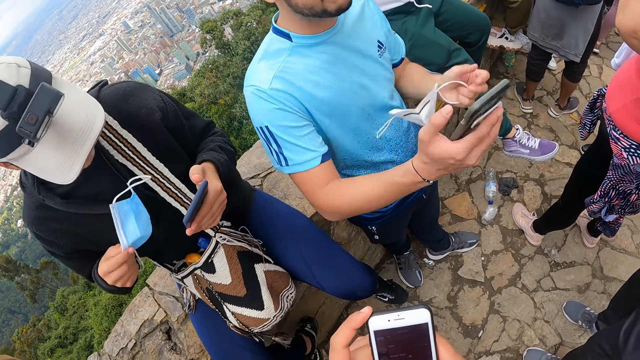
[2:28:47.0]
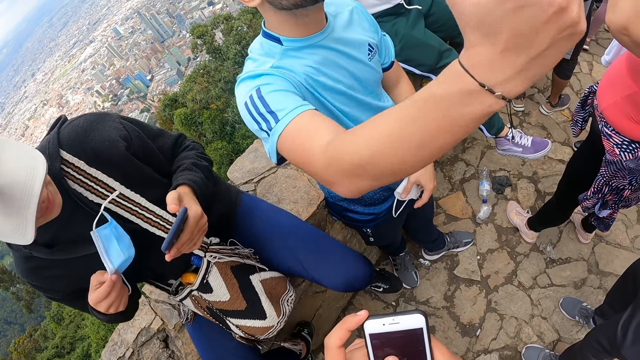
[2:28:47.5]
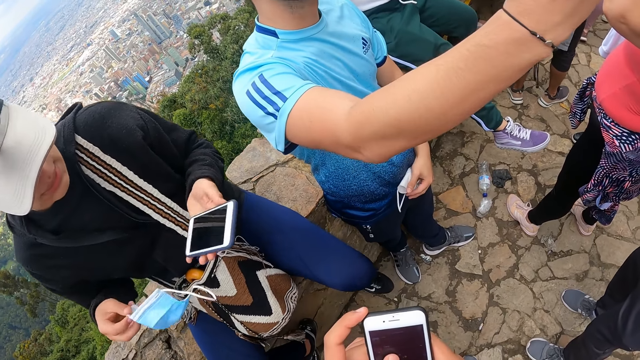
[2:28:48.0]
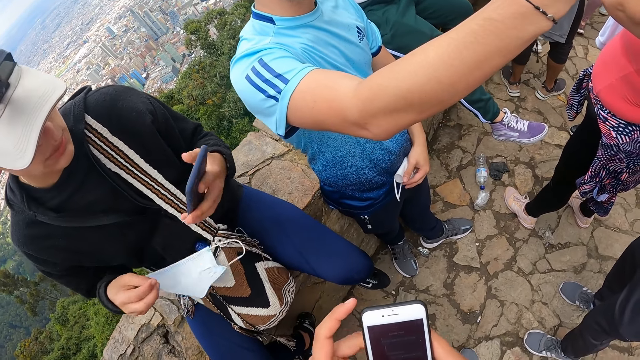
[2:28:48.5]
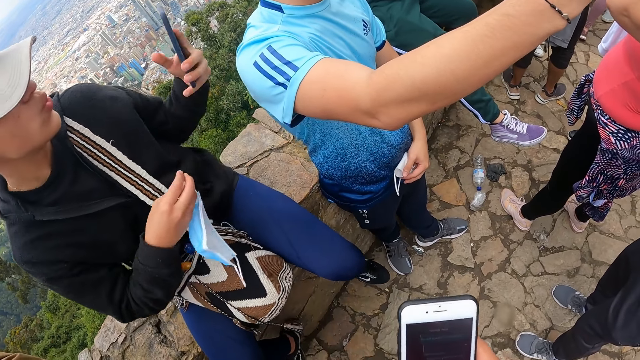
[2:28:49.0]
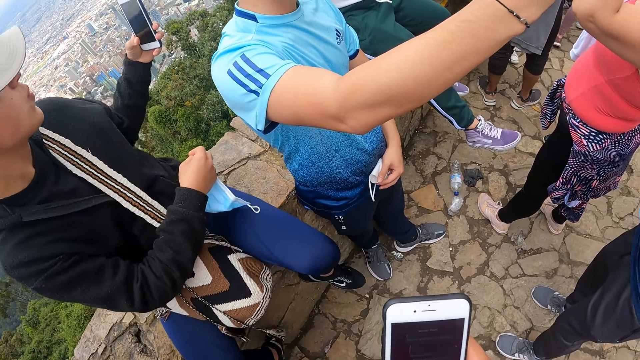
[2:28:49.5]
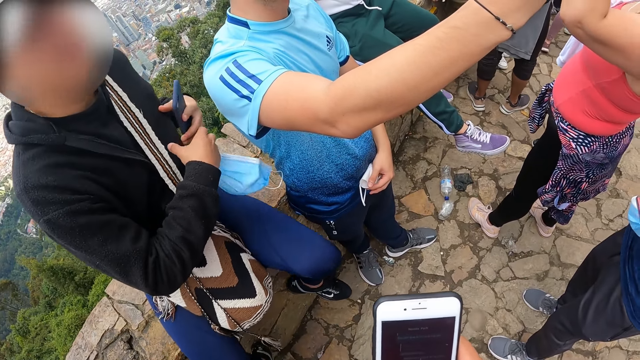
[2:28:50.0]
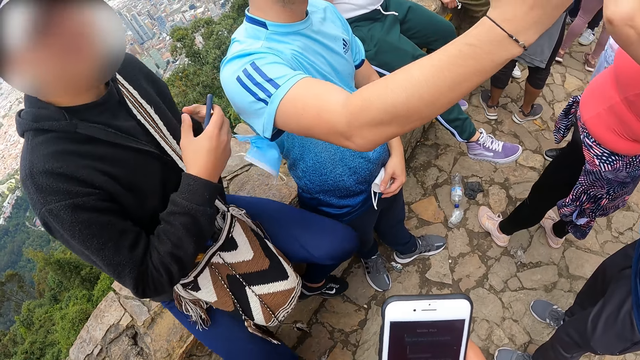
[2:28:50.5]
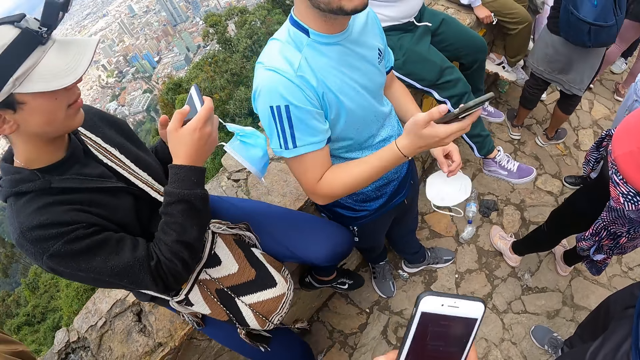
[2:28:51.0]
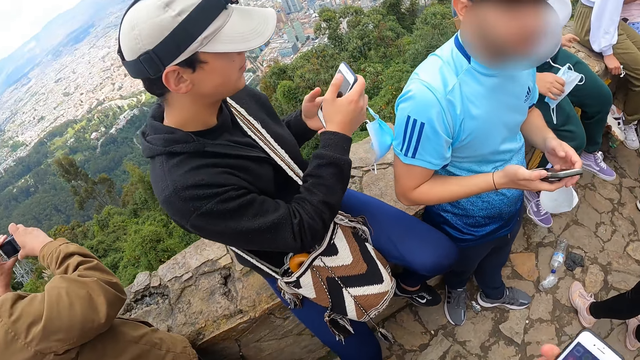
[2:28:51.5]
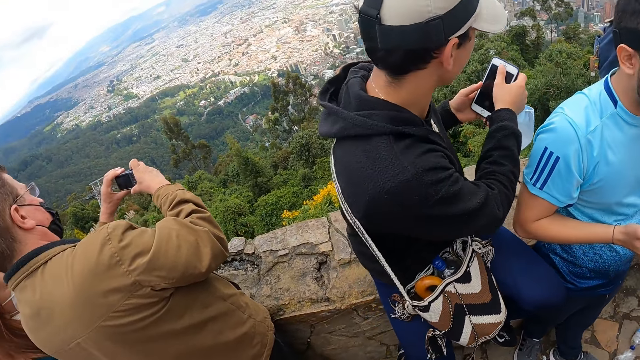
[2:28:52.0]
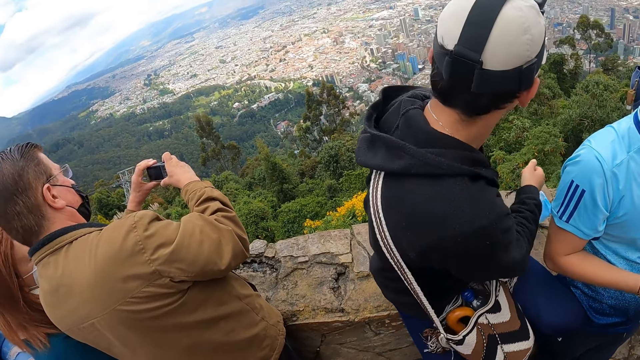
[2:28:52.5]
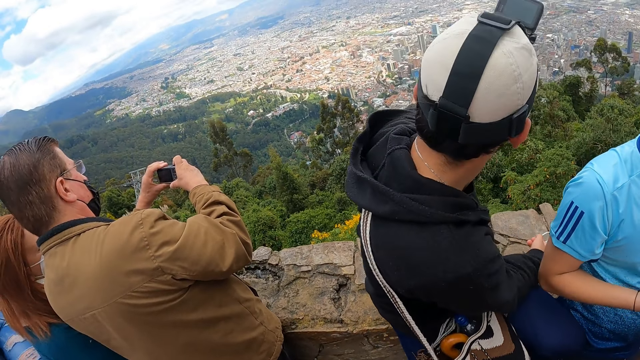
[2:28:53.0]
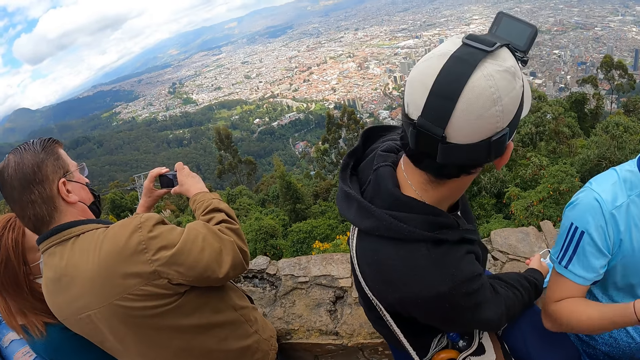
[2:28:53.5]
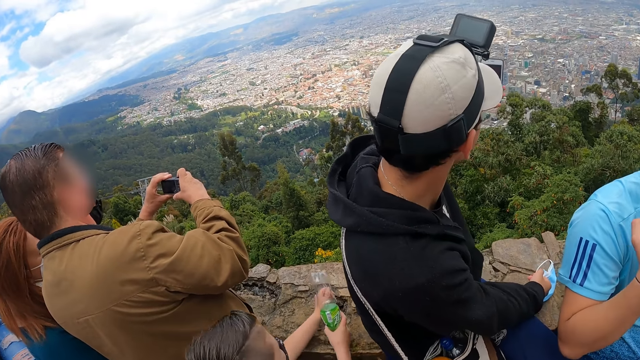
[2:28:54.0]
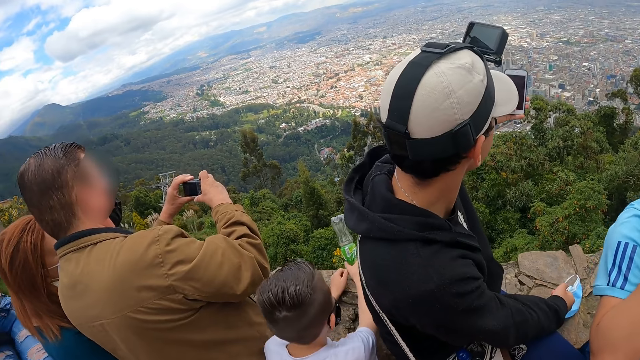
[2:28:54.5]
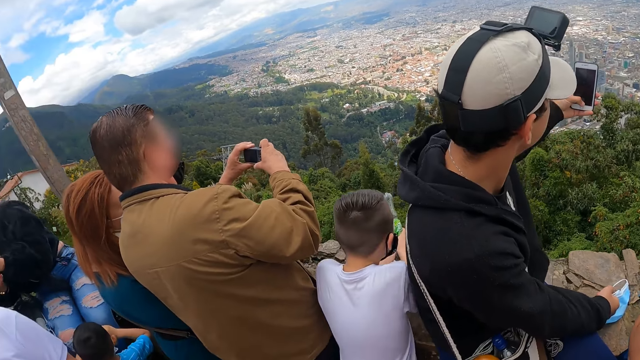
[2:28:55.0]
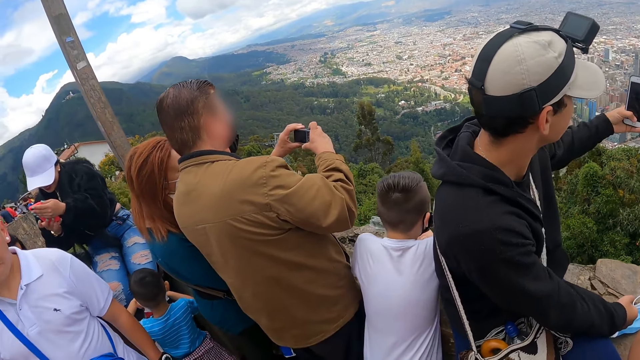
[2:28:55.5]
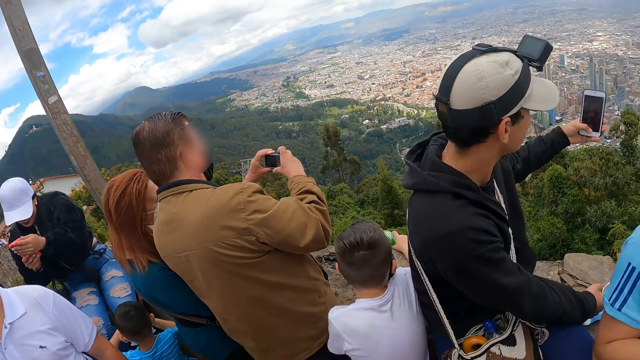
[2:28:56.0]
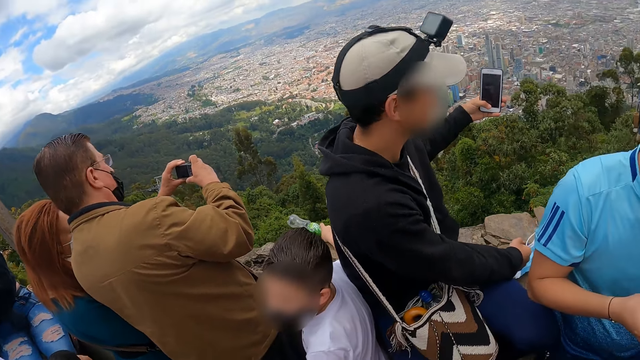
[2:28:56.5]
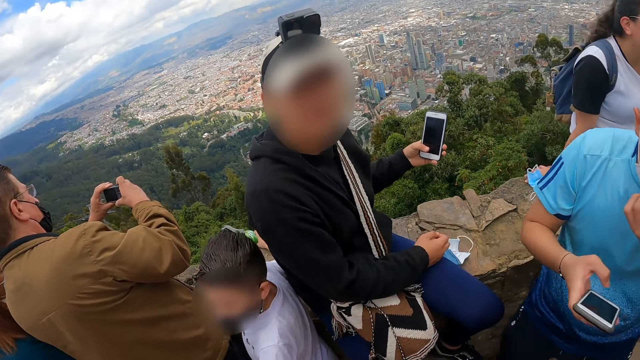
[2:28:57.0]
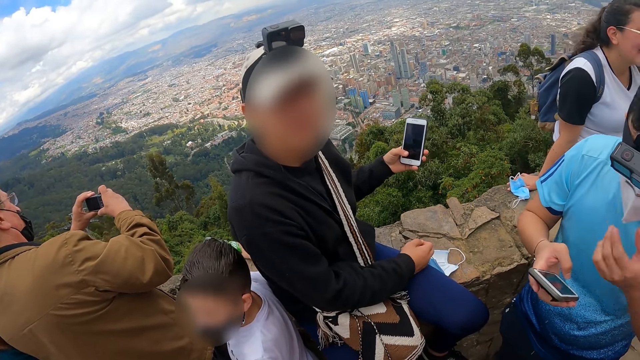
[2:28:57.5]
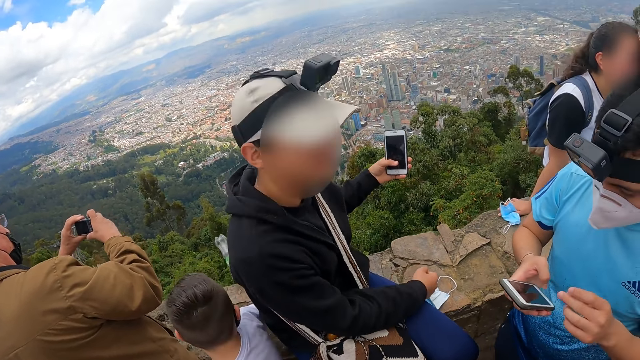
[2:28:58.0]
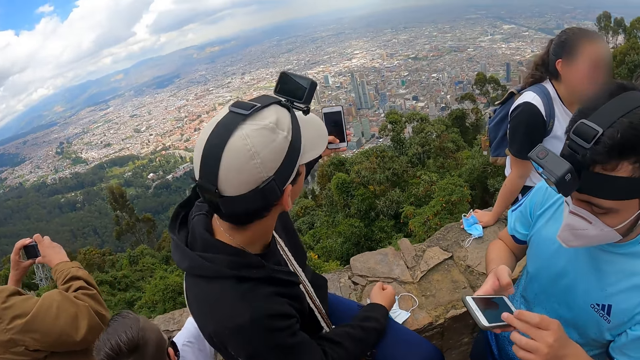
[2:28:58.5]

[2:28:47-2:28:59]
A man snaps a picture with the phone in his right hand. The camera wearer operates the phone with his right hand. Another man holds the phone in his left hand, operates the phone with both hands and holds the phone in both hands. The first man holds the phone in his right hand. The other man snaps a picture with the phone in his left hand. The camera wearer looks around. The first man operates the phone with his right hand and touches the nose mask on his face with his left hand. The camera wearer interacts with a man.

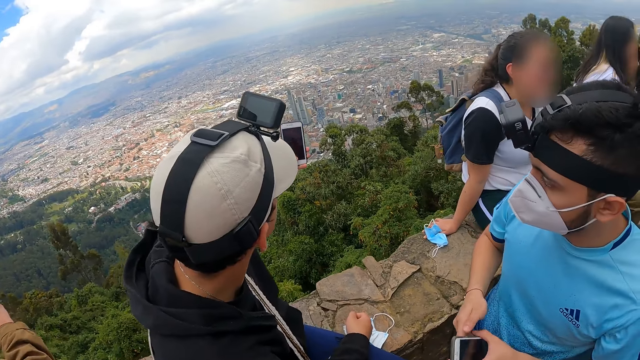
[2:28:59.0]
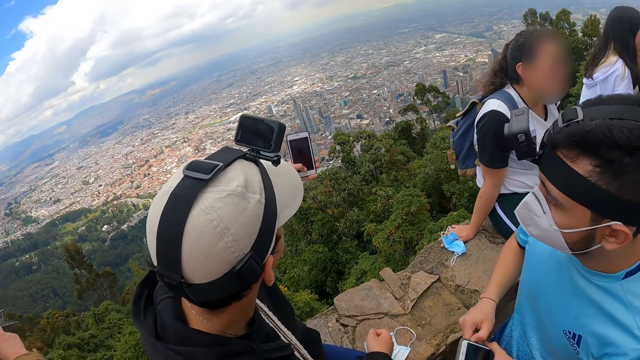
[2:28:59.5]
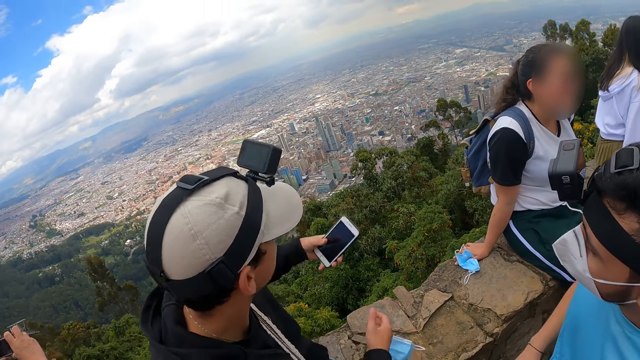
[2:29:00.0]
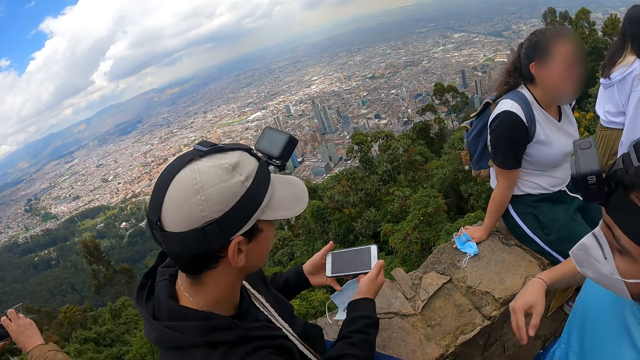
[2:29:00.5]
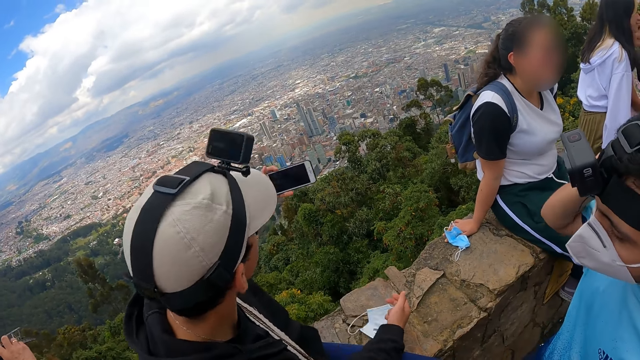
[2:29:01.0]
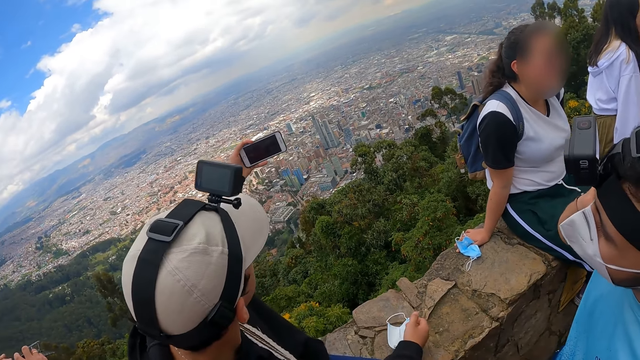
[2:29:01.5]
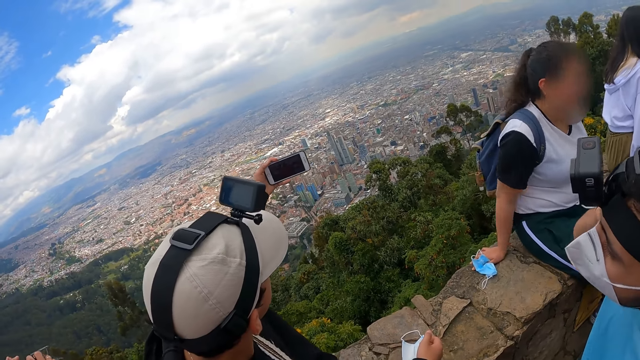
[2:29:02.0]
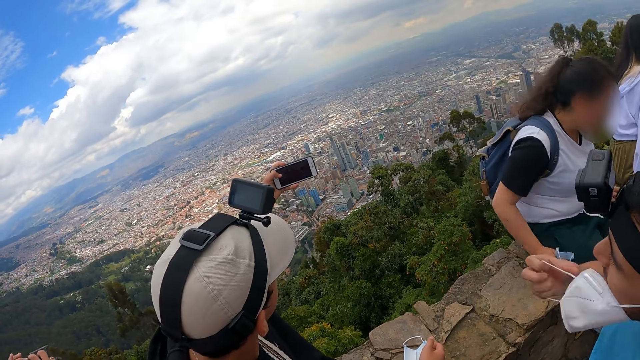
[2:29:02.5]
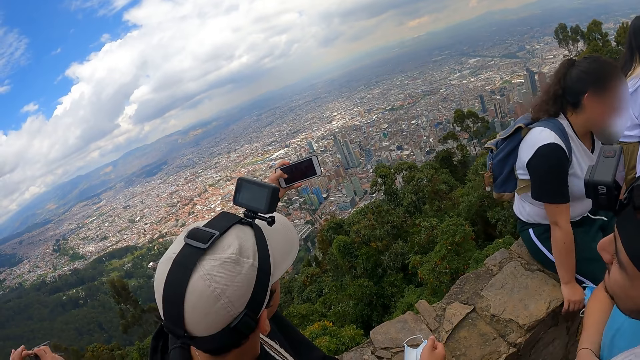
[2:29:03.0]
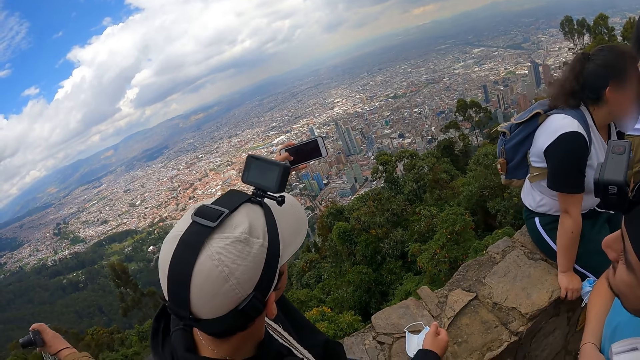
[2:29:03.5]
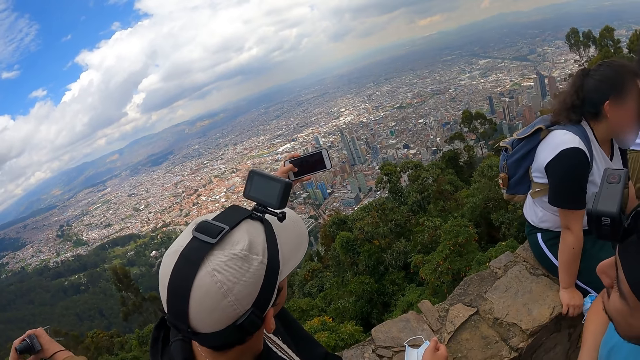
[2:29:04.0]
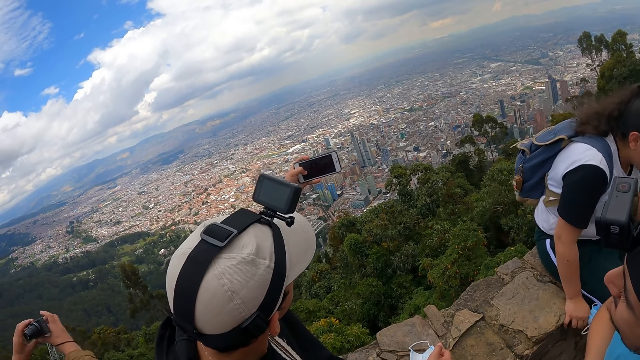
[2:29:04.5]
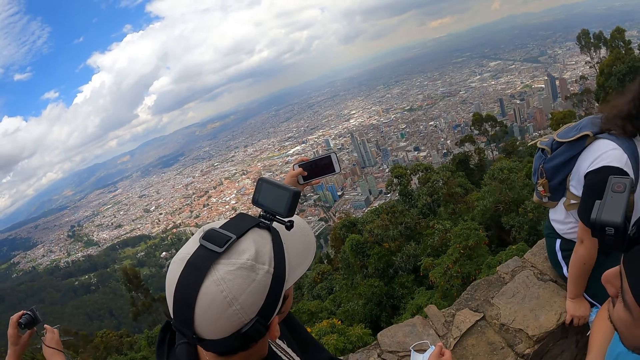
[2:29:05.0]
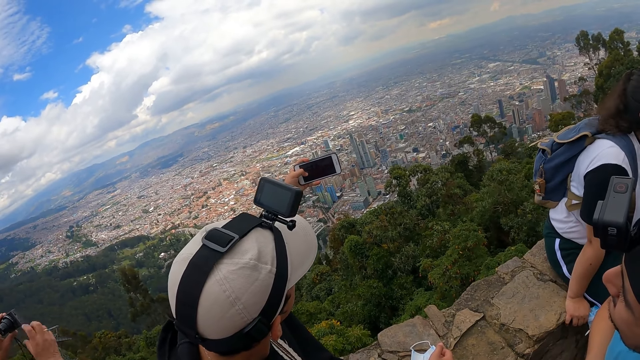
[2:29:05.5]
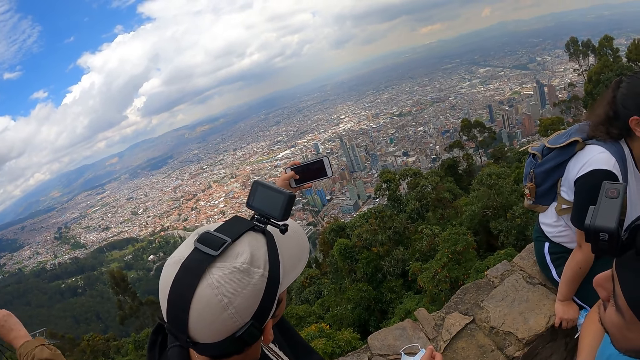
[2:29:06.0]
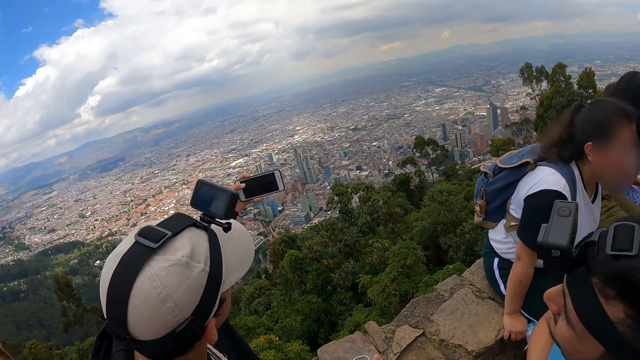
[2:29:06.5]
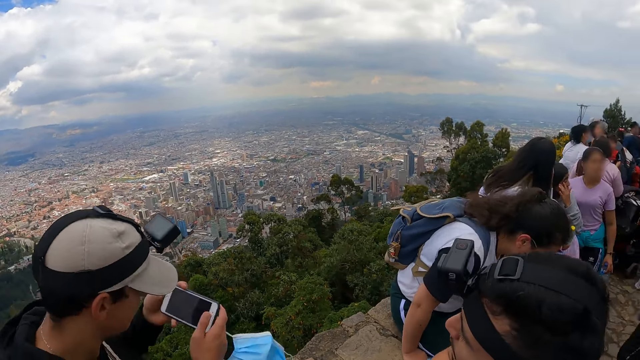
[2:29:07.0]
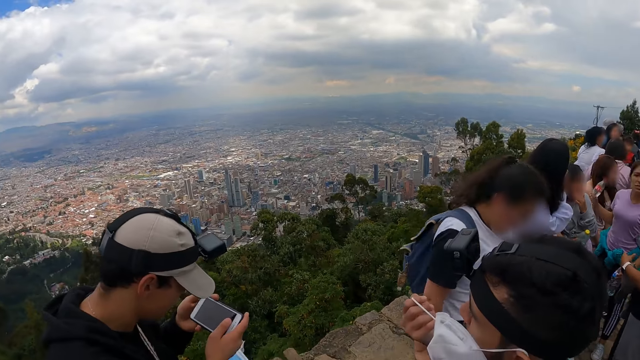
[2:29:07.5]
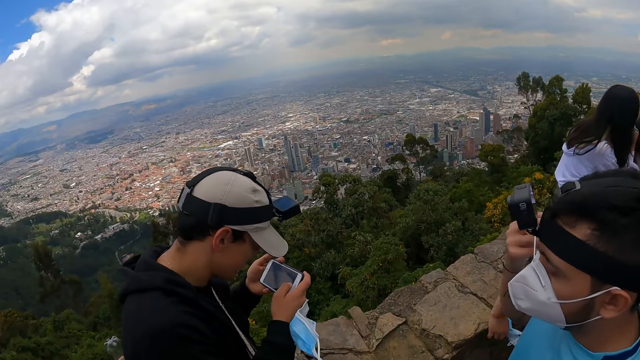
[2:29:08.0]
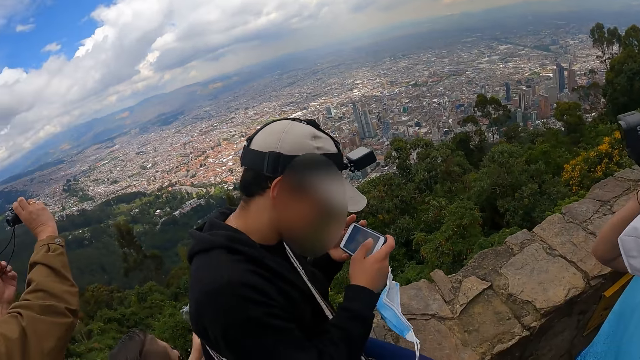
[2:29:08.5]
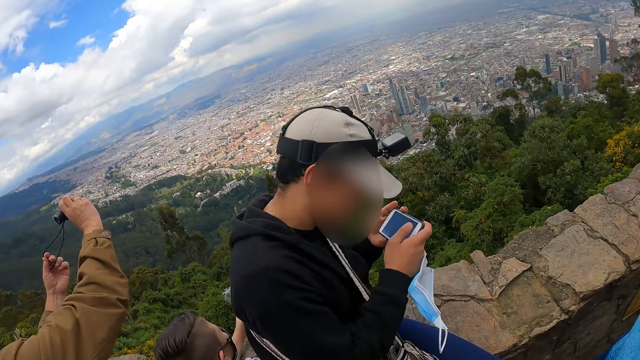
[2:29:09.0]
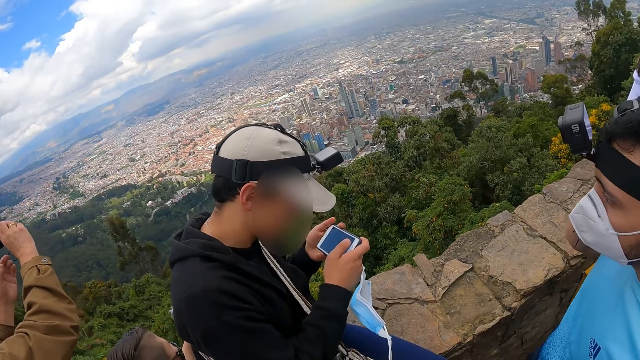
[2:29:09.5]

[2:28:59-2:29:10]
The camera wearer moves closer. A man holds the phone with both hands. Another man removes the nose mask on his face with his right hand. The first man takes a picture with the other man and the camera wearer. The first man operates the phone with both hands. The other man wears the nose mask with his right hand.
